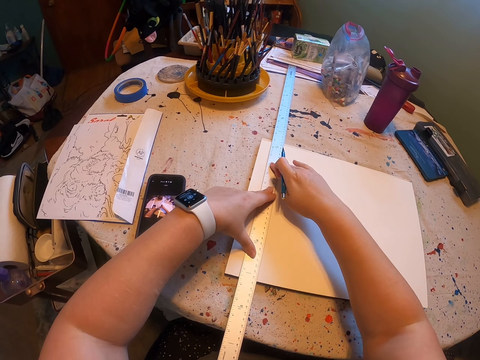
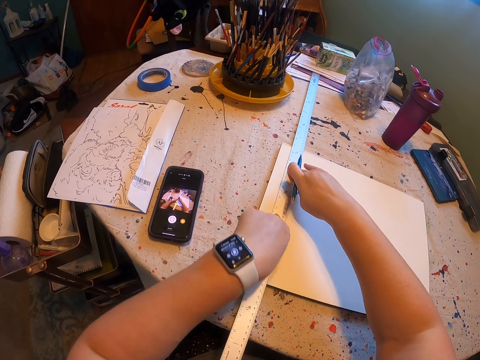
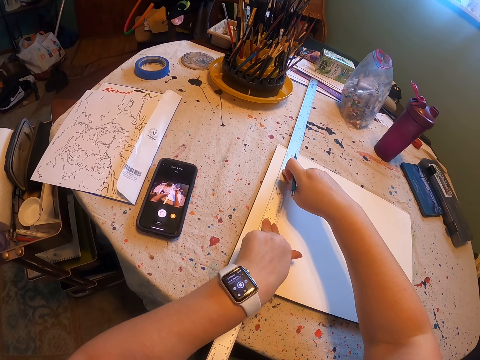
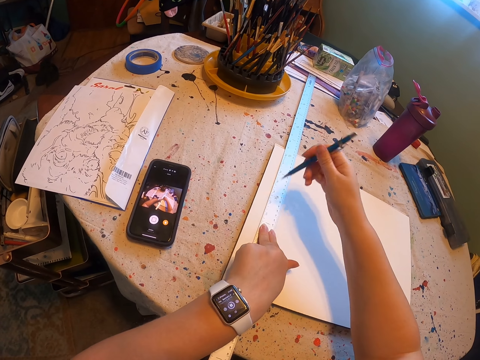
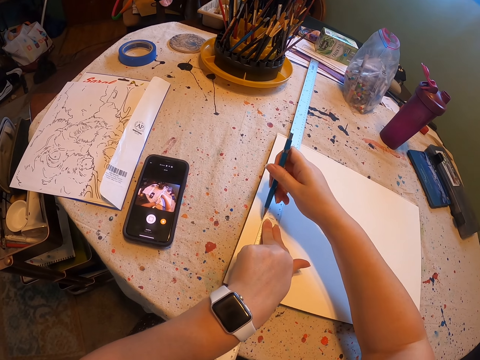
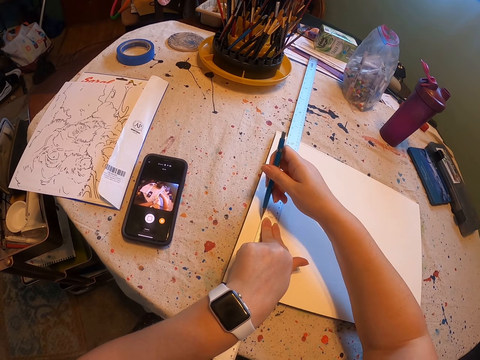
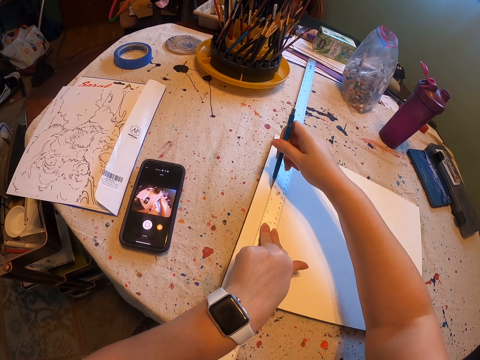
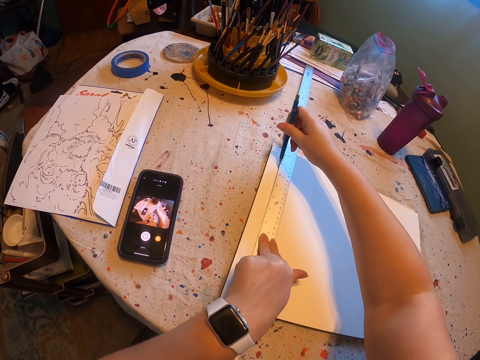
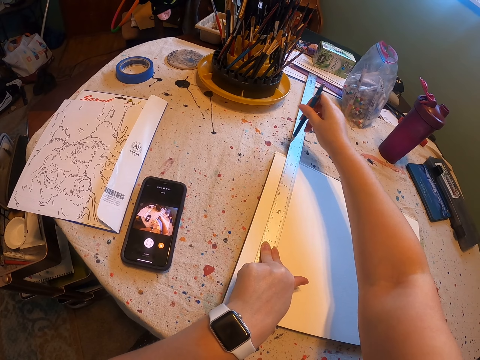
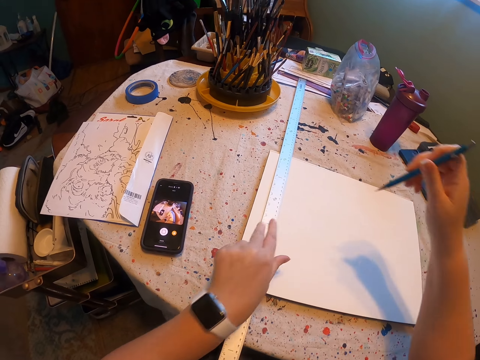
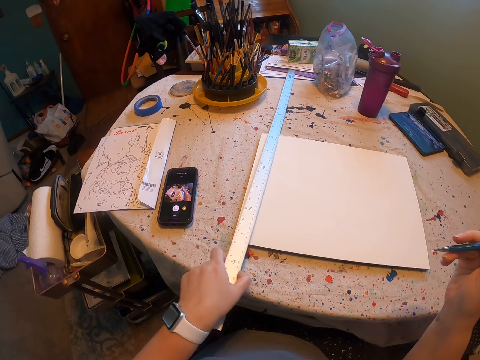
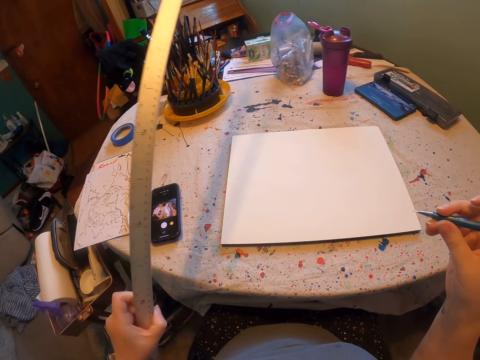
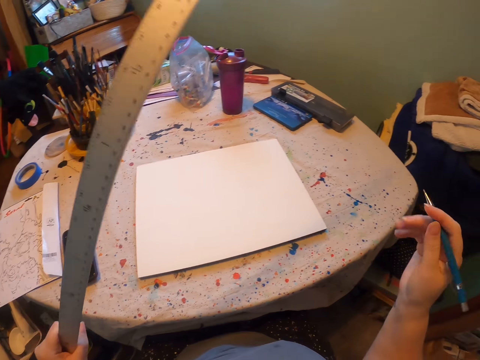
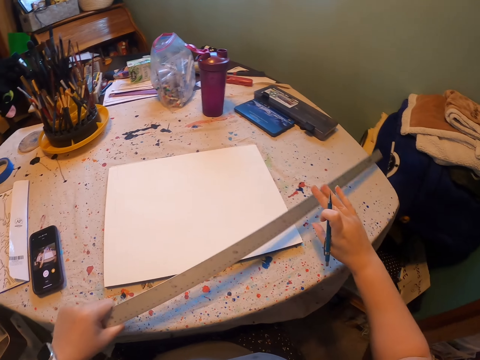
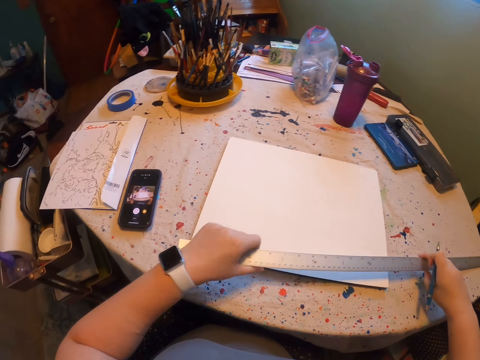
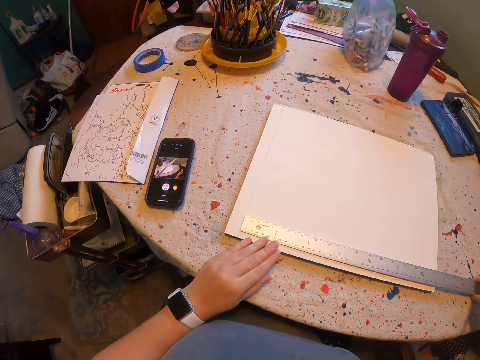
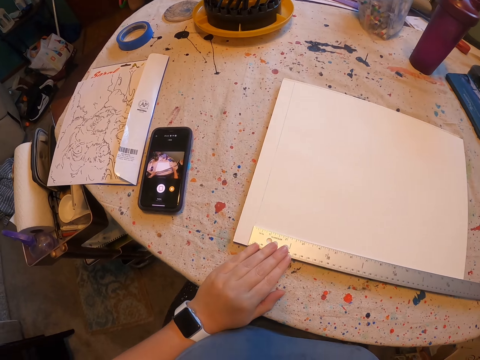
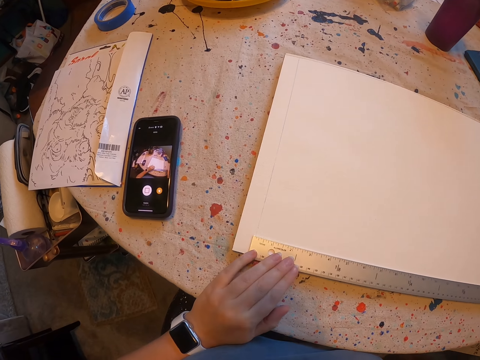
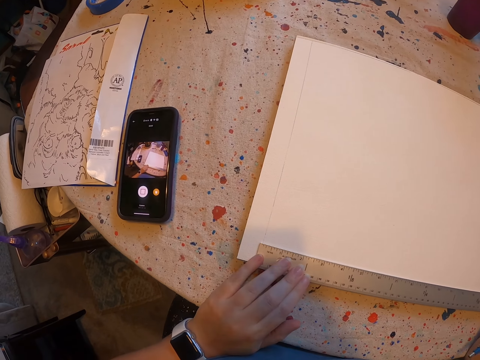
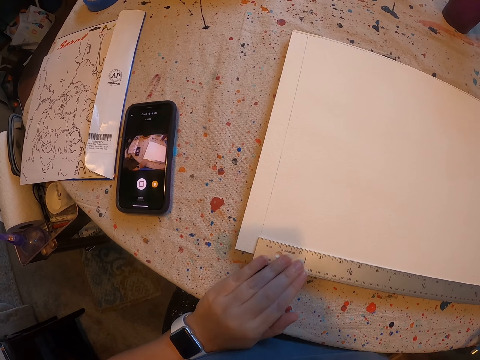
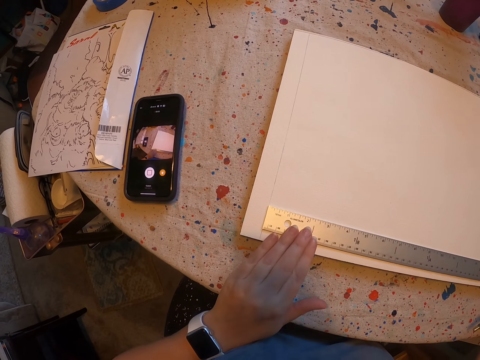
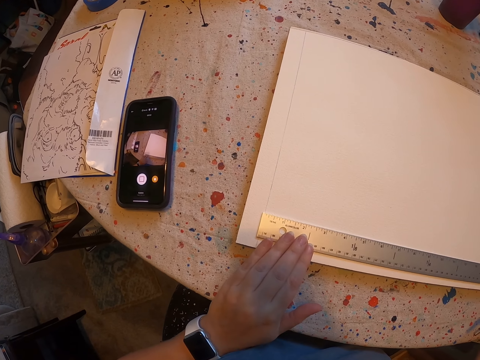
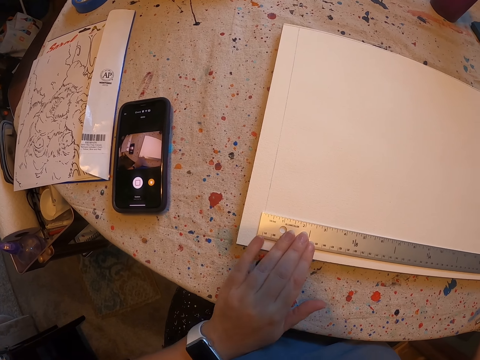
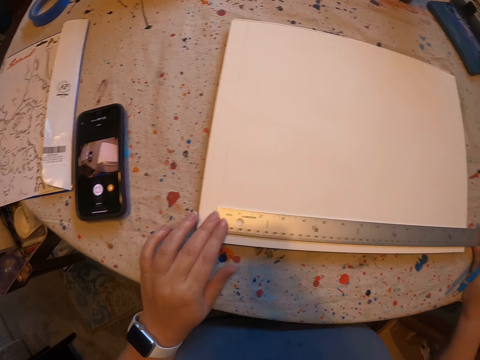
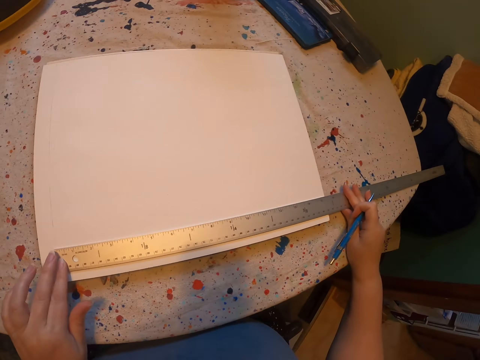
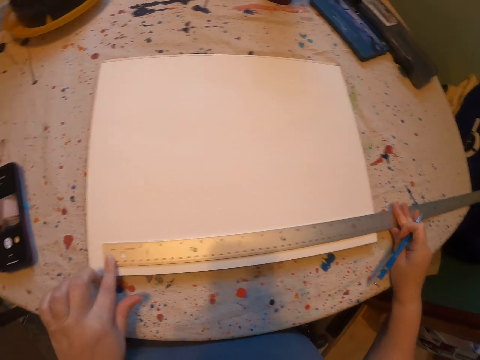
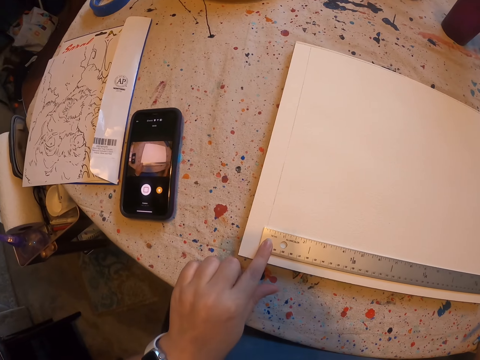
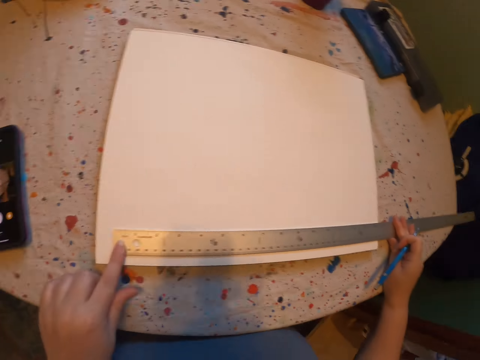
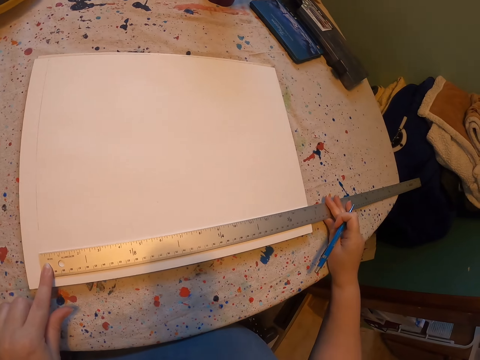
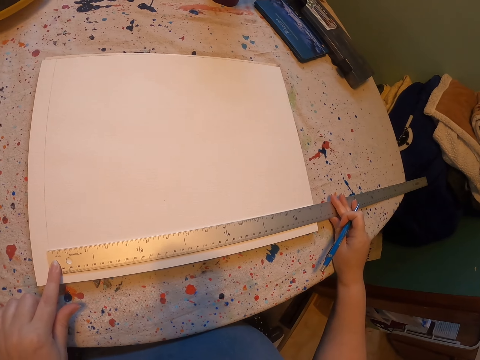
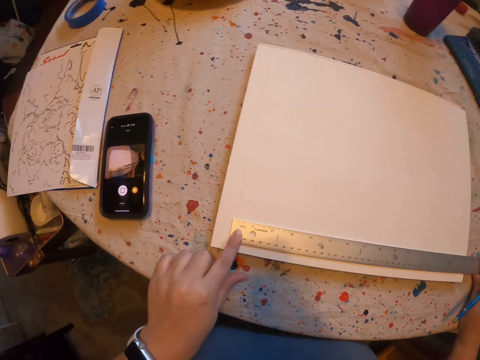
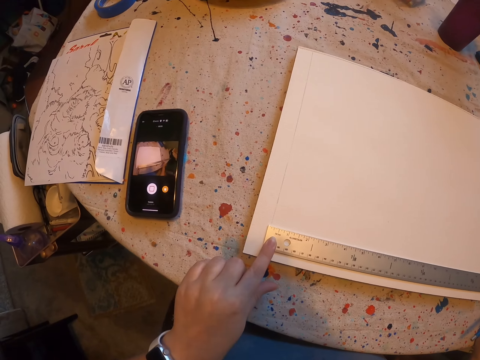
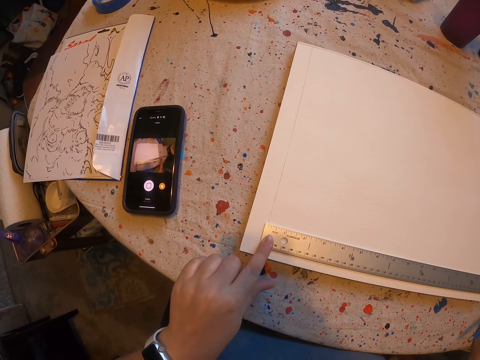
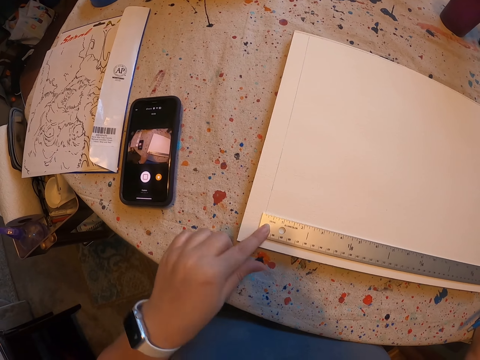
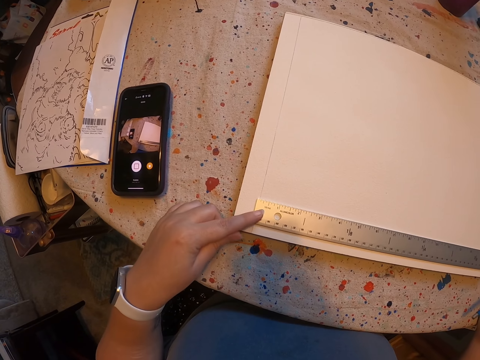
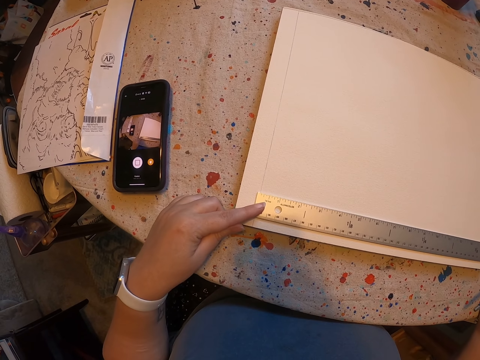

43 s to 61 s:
The camera wearer holds the ruler. They draw on the paint book. They hold the ruler, place the ruler down and measure the drawing paper. They hold the ruler.

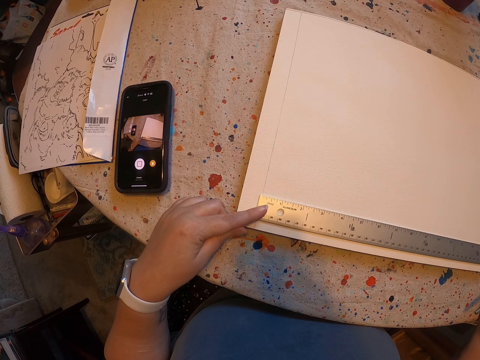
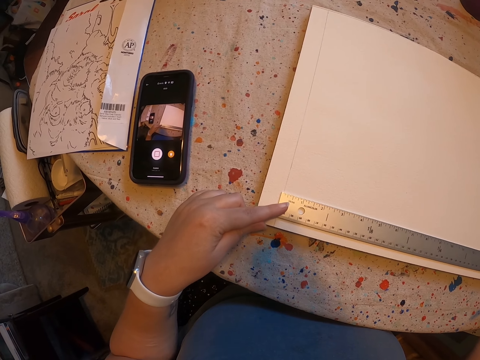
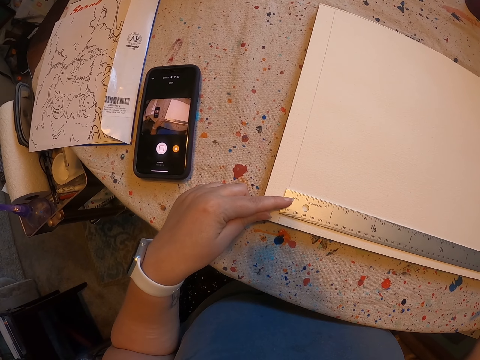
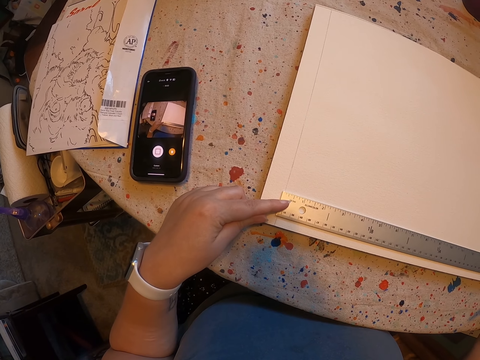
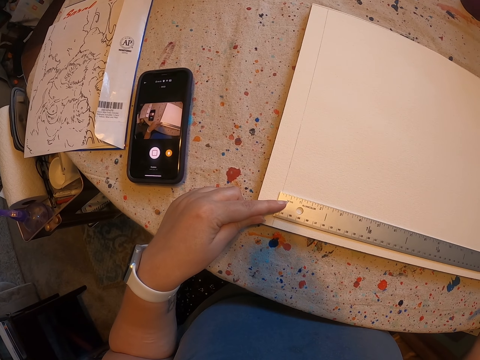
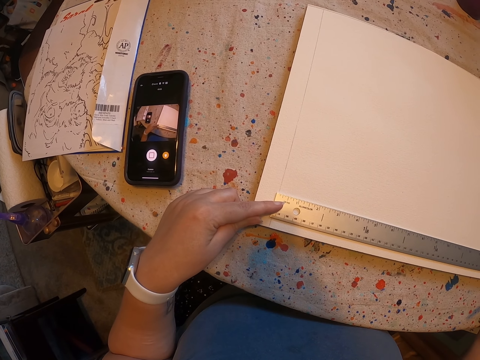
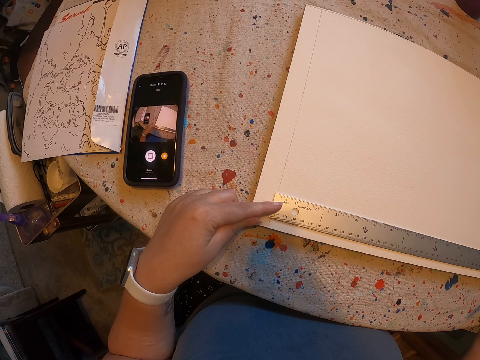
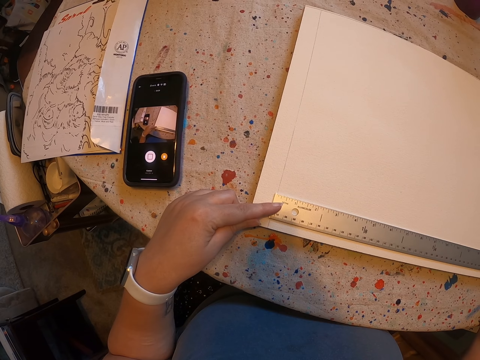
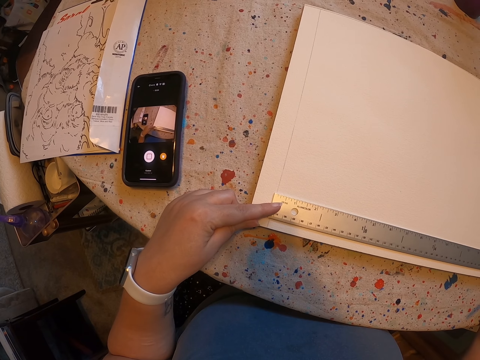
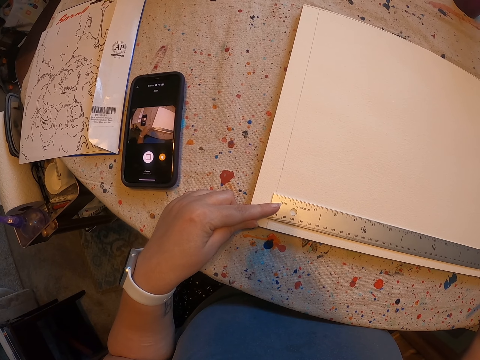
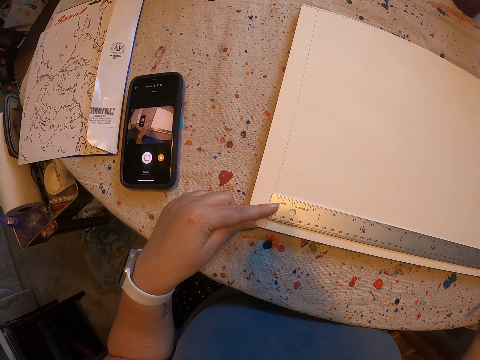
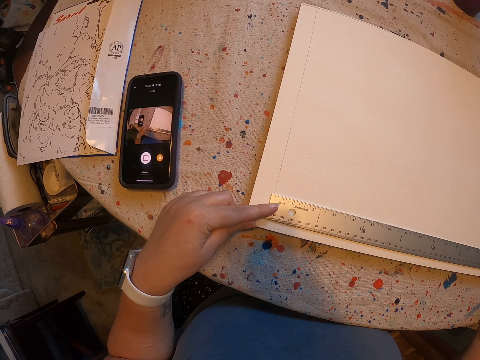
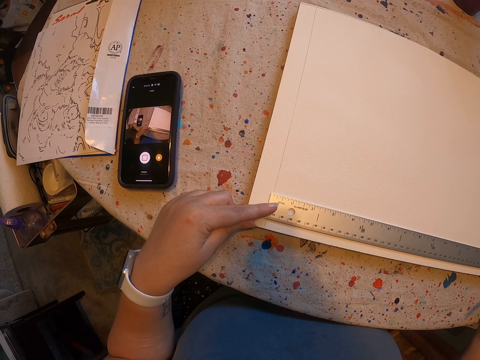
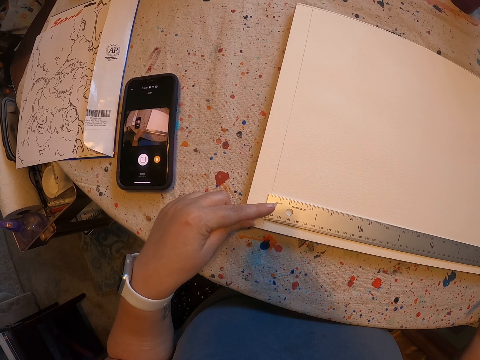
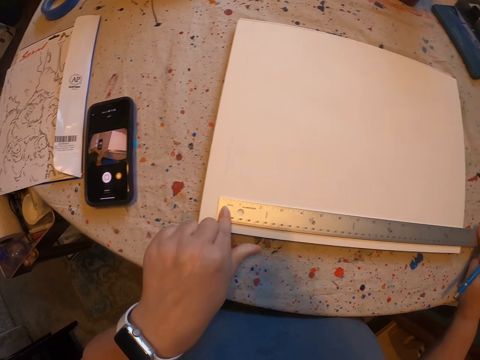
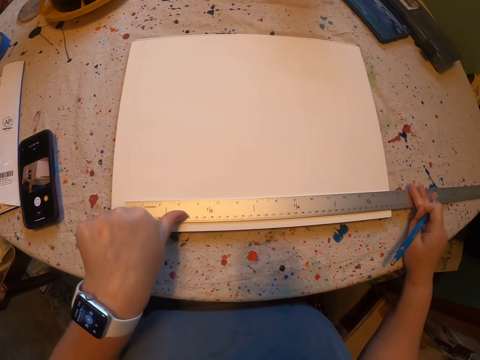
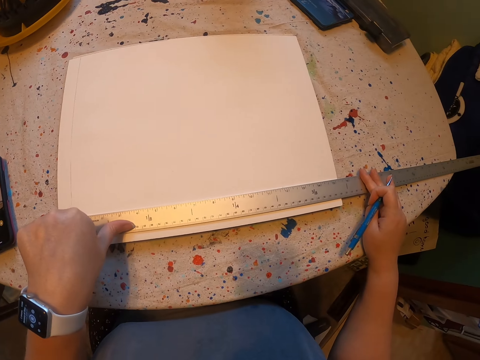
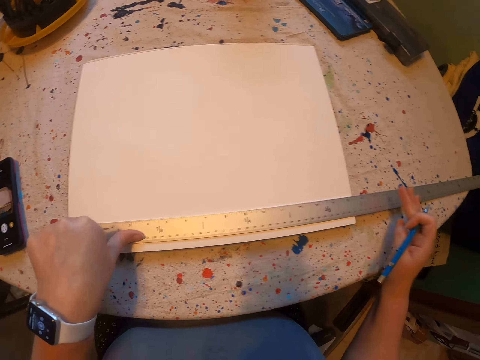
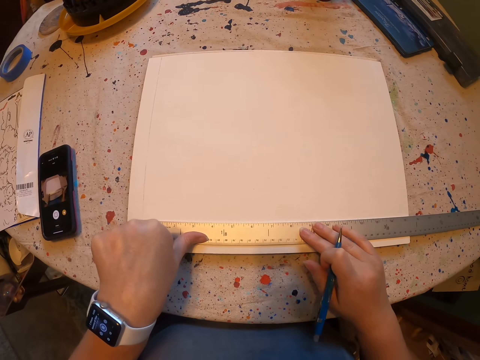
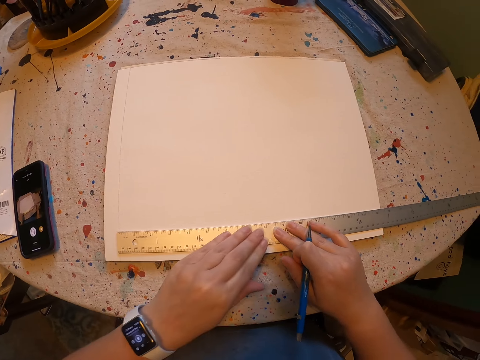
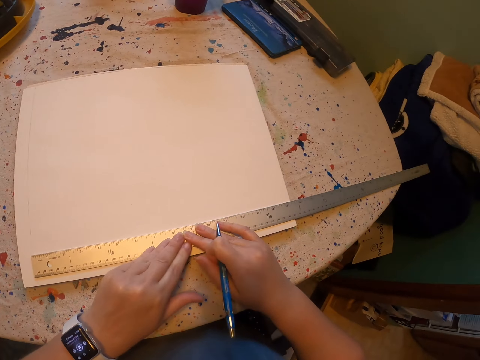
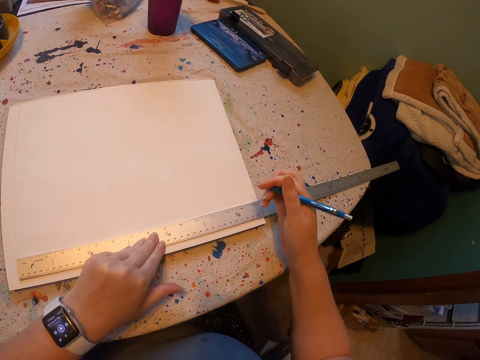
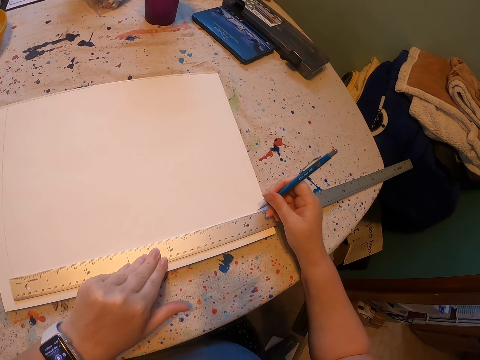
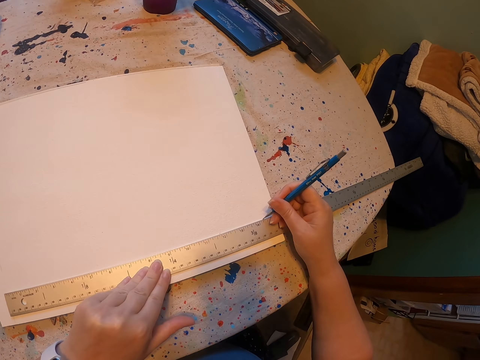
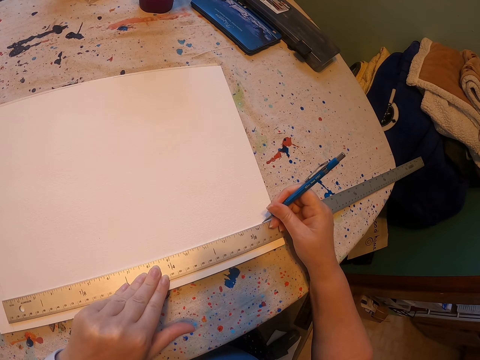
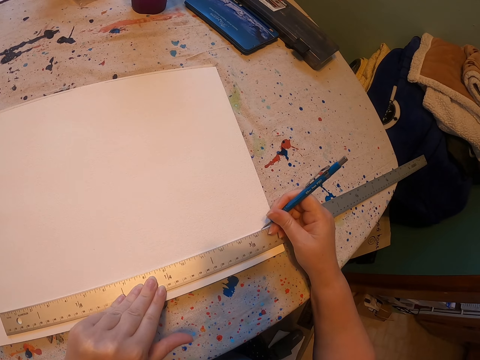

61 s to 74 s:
The camera wearer moves hands. They hold the ruler. They mark on the drawing paper.
